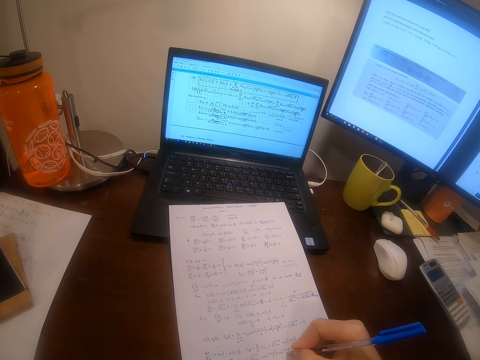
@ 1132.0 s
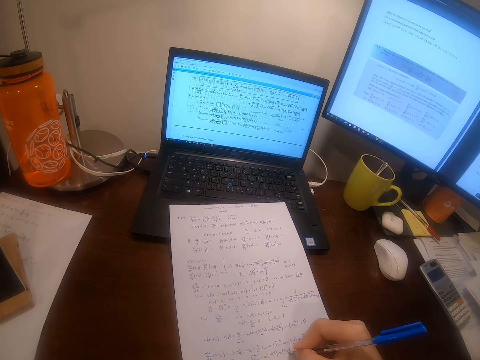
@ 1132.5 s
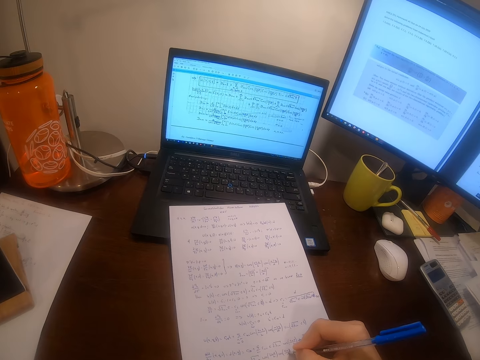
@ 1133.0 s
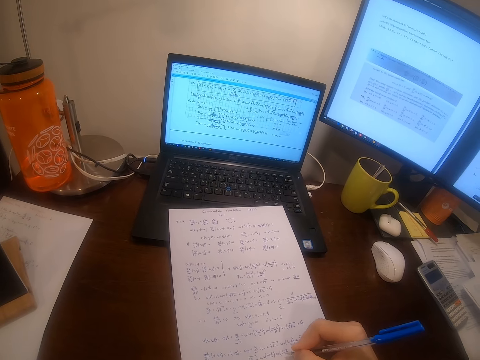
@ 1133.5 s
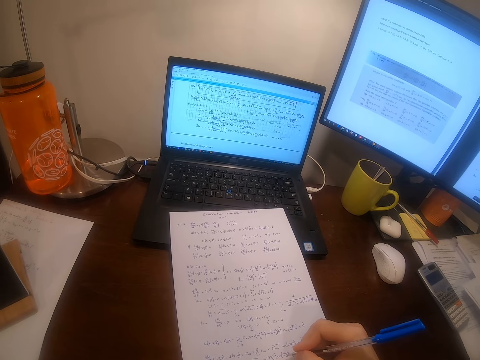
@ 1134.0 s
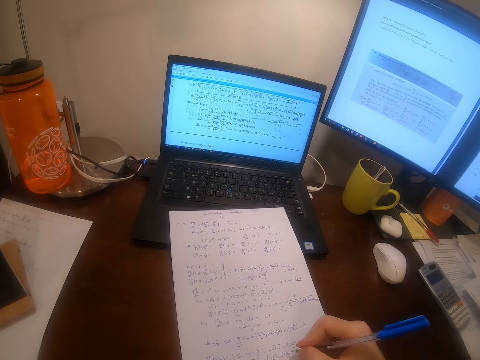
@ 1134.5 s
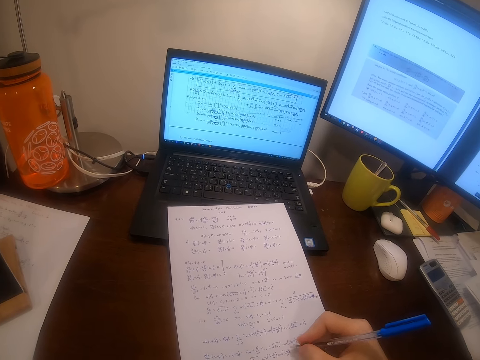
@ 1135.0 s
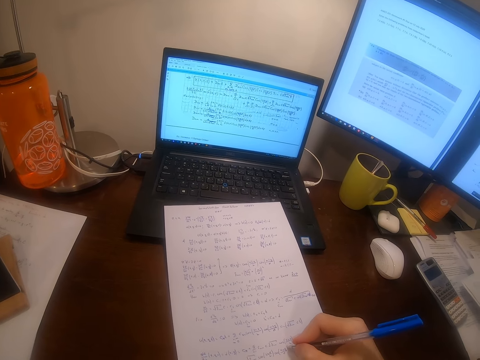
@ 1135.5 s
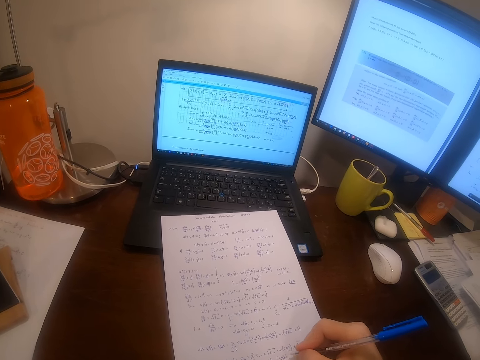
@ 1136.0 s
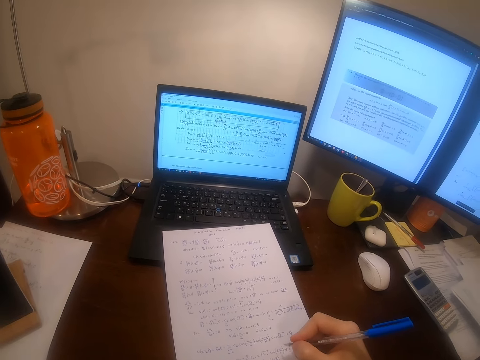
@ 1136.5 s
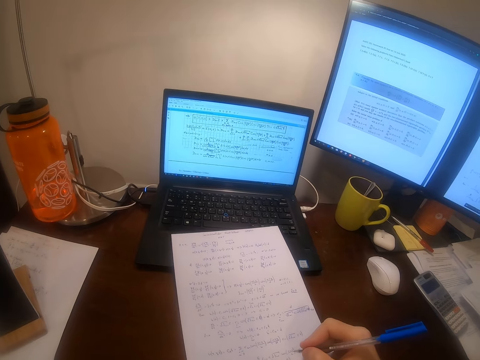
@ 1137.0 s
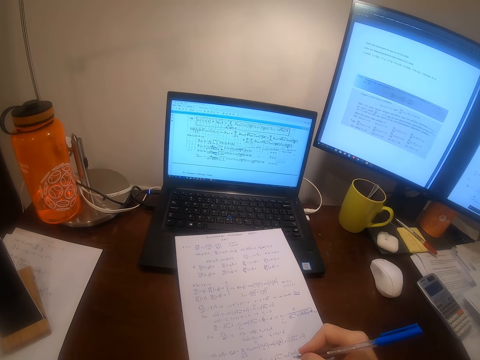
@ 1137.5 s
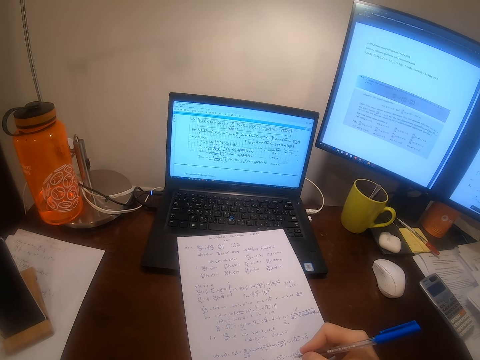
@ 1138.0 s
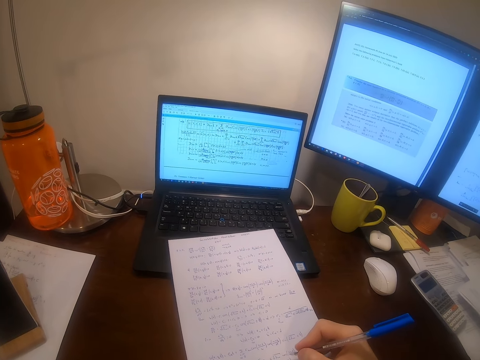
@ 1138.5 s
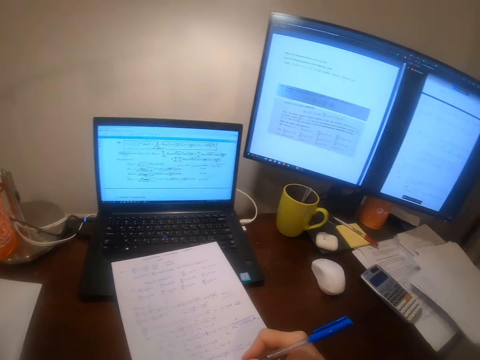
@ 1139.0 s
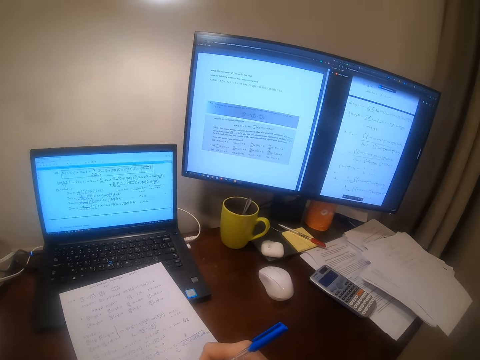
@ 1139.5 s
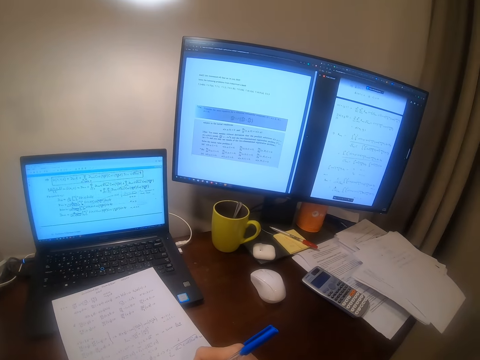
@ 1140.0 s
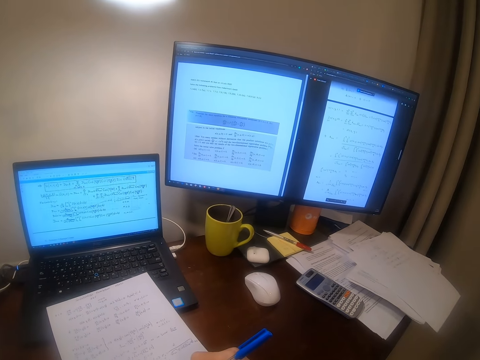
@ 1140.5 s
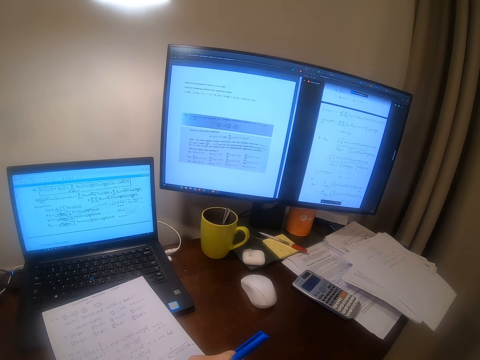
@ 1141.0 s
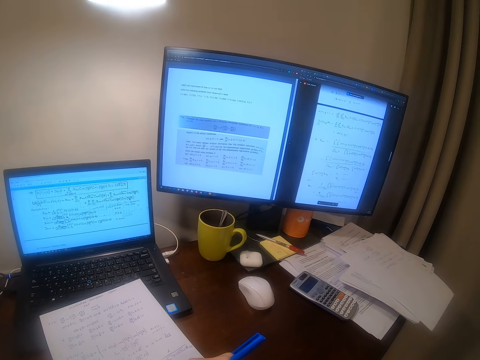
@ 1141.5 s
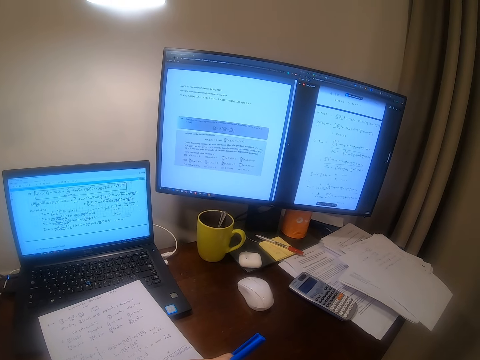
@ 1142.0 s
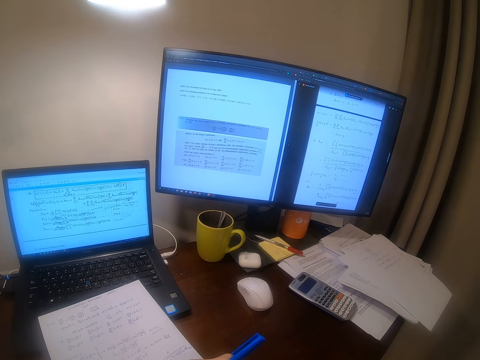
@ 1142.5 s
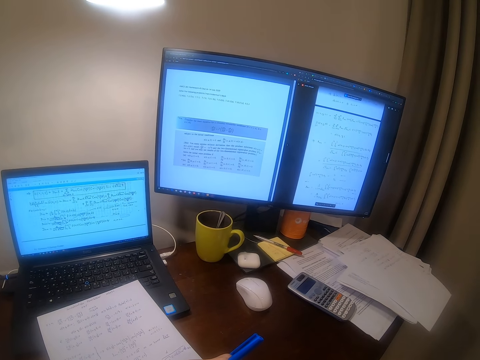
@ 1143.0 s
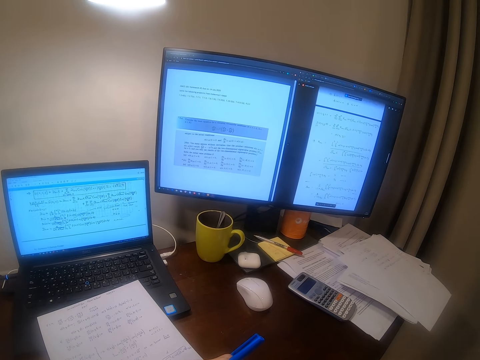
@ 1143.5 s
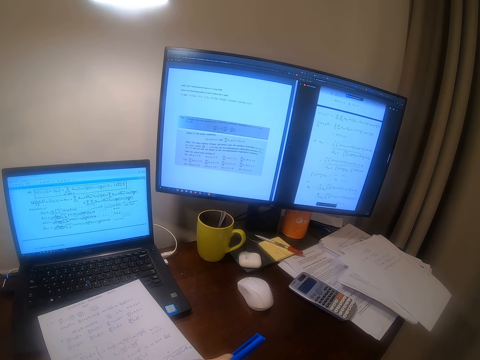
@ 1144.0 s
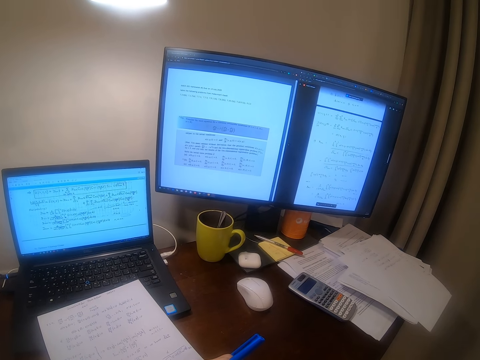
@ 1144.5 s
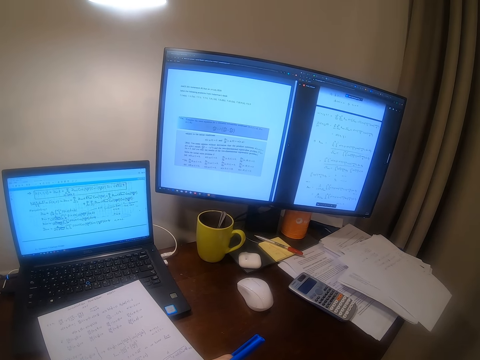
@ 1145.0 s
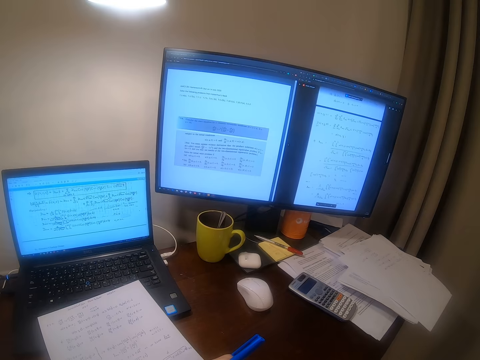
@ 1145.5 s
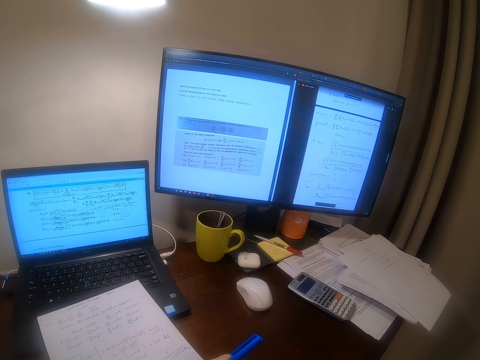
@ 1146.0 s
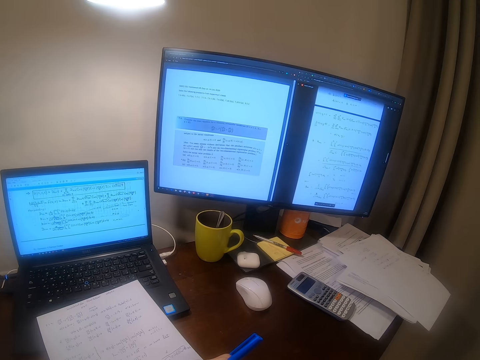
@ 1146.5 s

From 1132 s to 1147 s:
The camera wearer looks at the machine. They write on the paper. They look at the desktop.

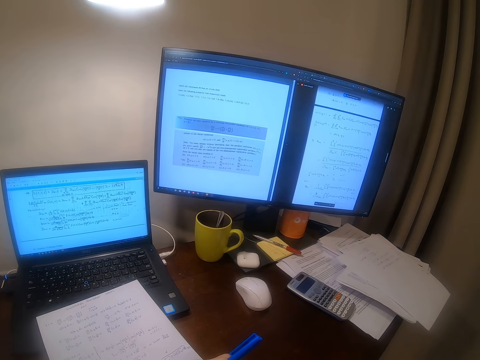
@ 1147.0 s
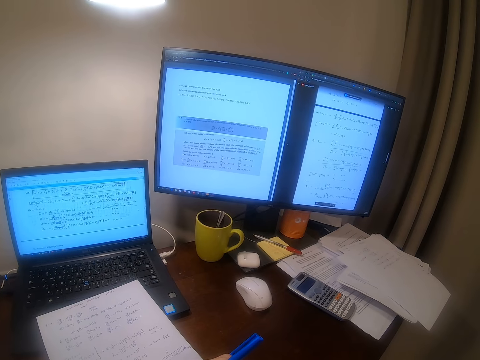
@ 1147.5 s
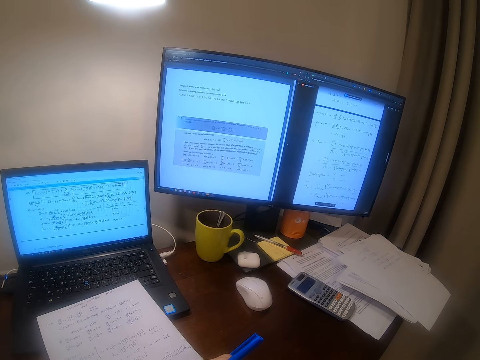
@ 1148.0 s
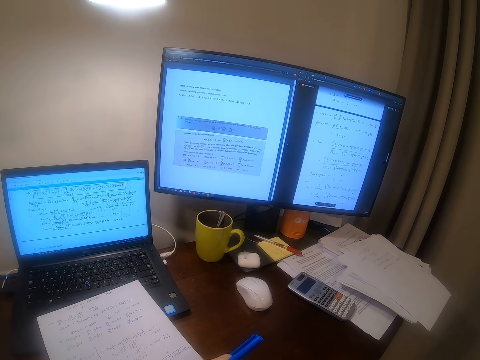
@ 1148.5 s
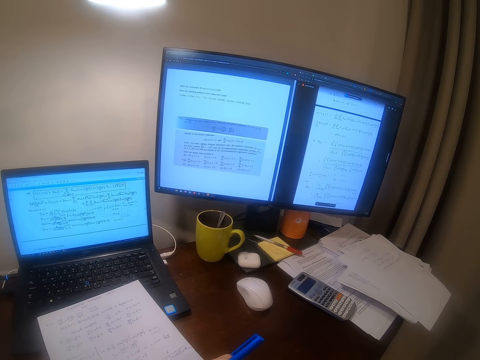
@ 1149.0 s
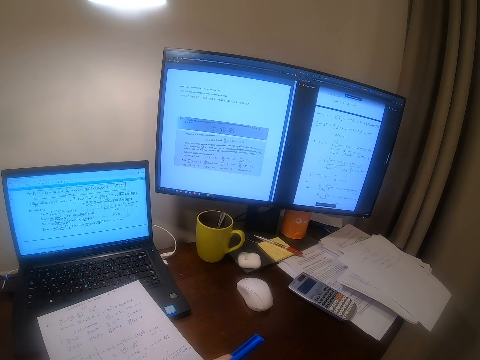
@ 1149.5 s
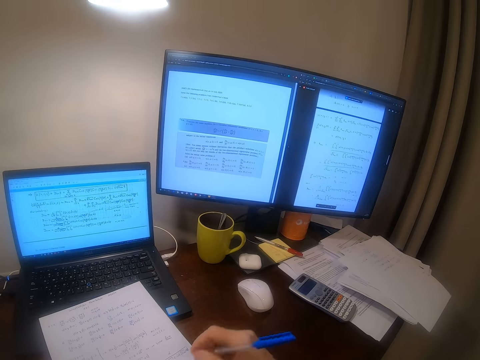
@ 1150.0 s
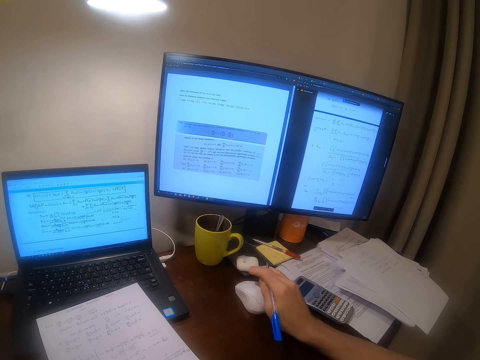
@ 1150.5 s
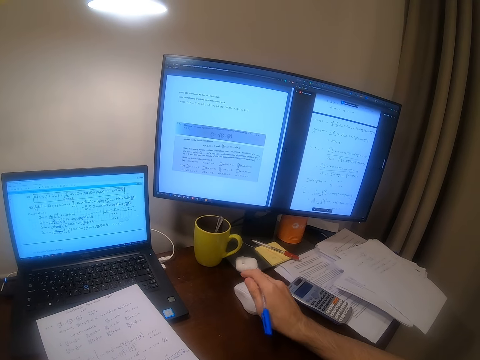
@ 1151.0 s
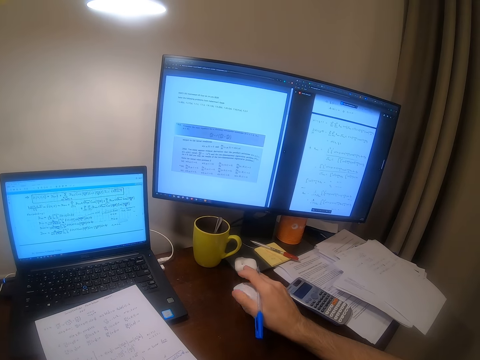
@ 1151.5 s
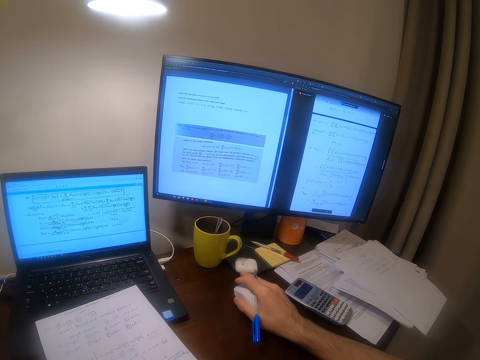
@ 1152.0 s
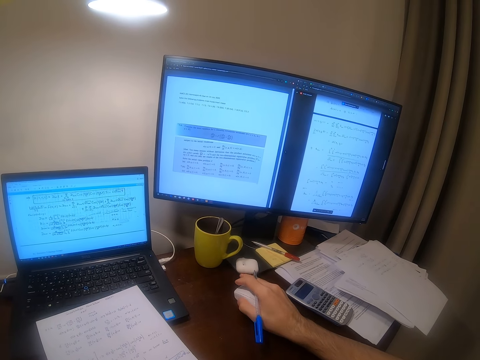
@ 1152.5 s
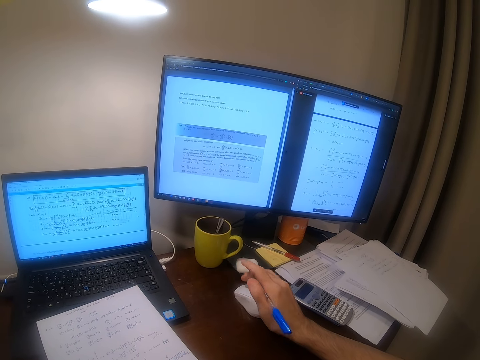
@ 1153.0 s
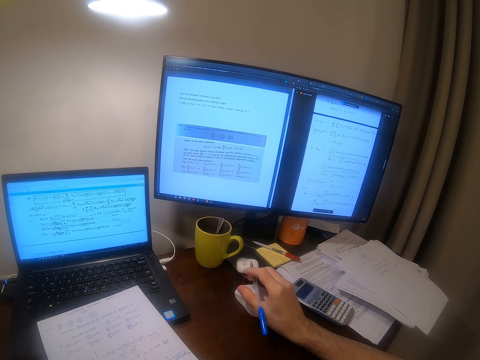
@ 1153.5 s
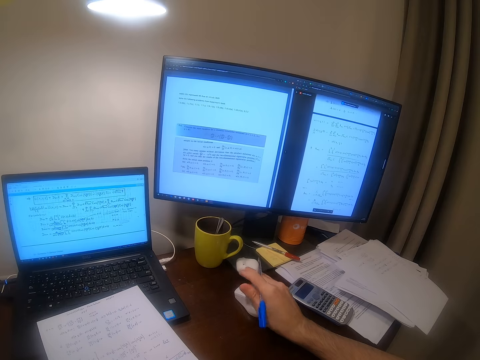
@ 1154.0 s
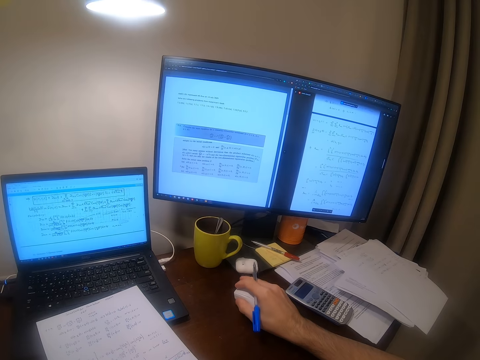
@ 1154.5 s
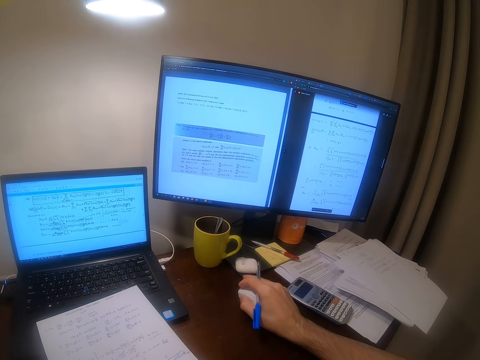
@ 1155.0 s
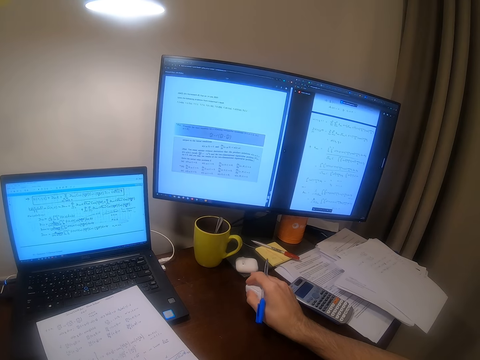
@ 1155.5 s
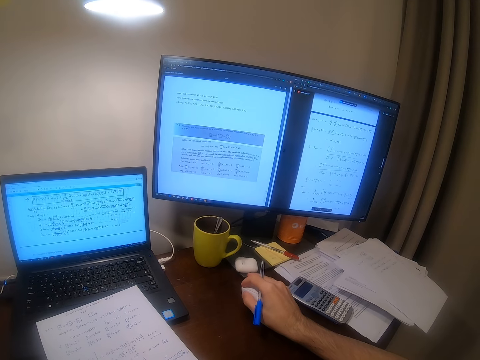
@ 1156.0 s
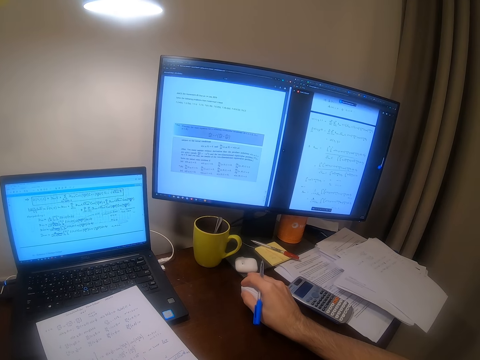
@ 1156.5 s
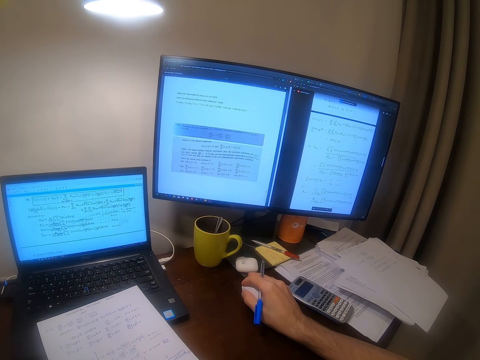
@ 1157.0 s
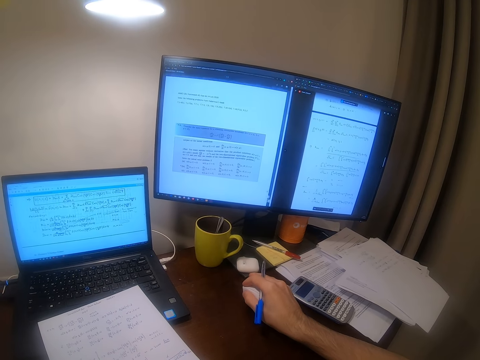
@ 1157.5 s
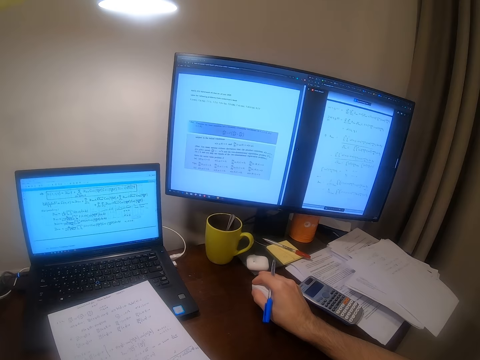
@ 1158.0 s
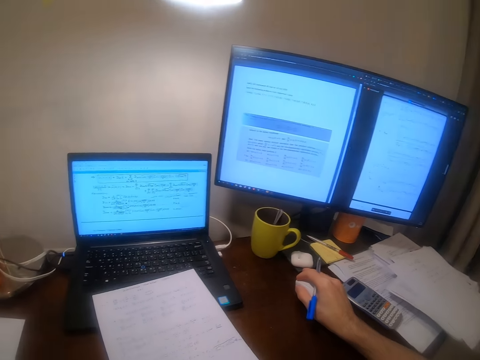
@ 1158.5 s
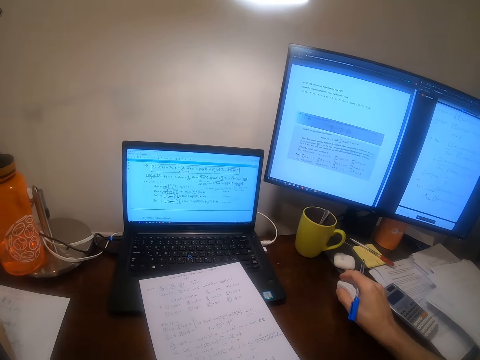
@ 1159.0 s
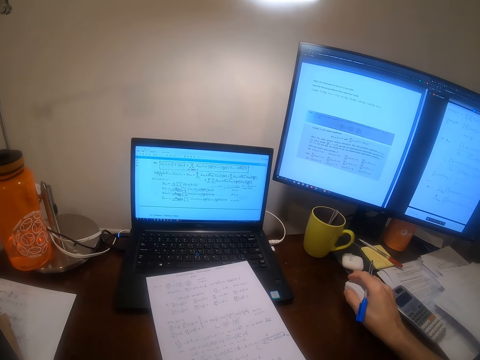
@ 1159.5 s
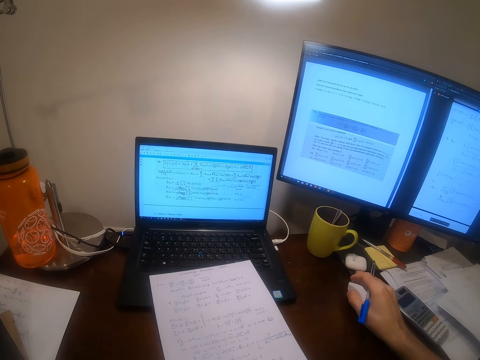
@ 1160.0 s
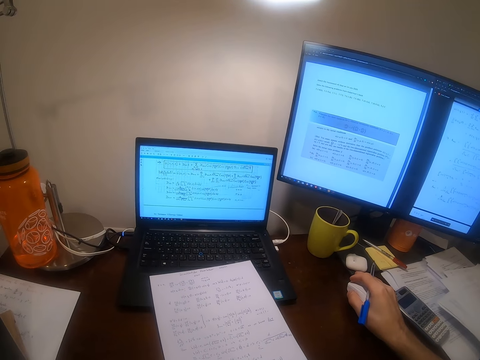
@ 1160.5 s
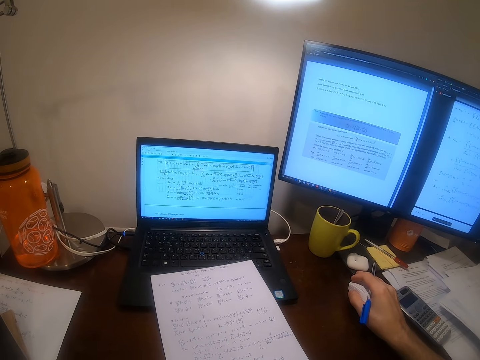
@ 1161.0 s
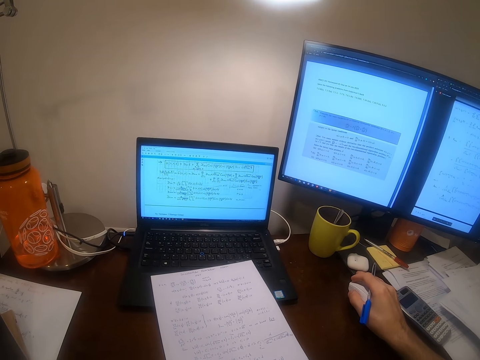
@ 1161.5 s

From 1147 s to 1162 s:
The camera wearer touches the mouse. He operates a computer with the mouse in his right hand. He scrolls the machine.
